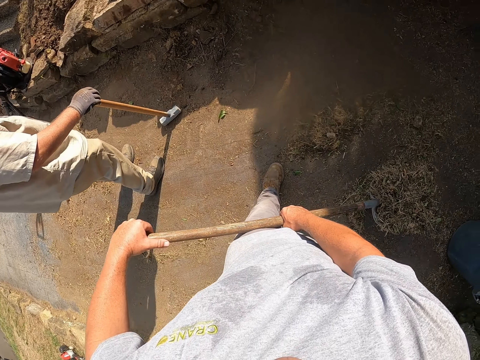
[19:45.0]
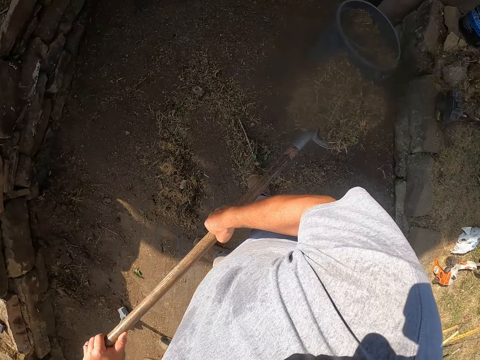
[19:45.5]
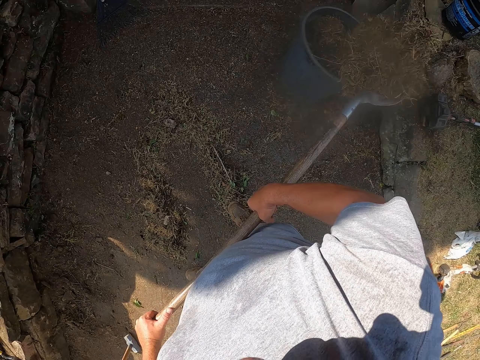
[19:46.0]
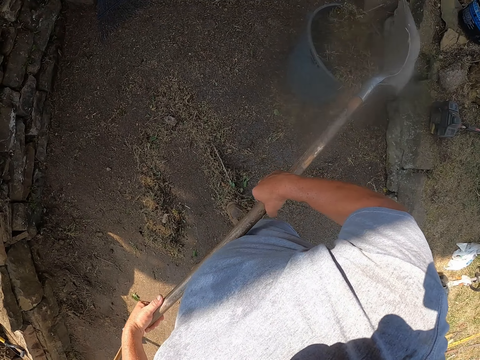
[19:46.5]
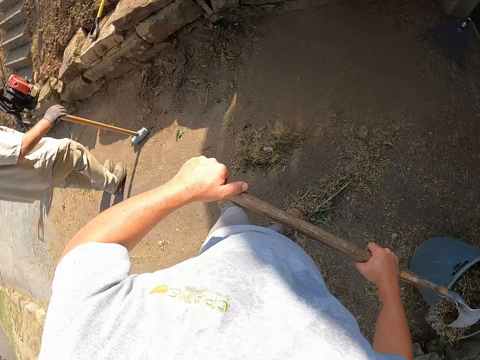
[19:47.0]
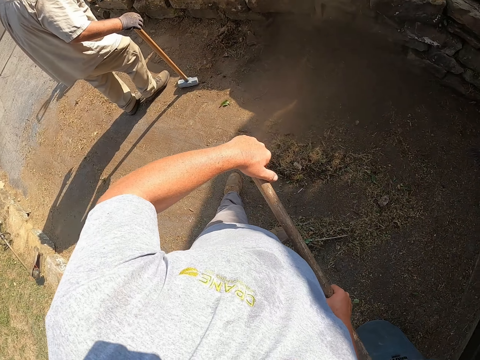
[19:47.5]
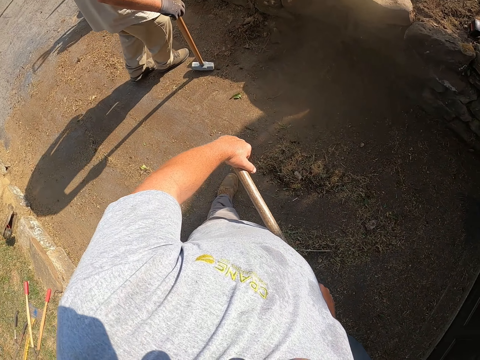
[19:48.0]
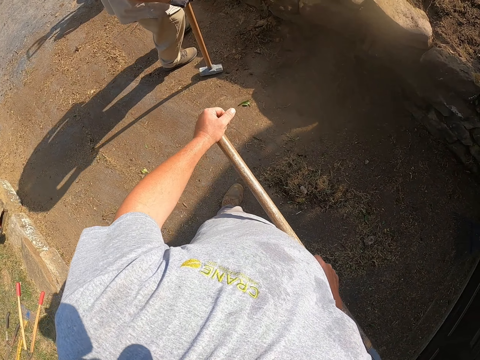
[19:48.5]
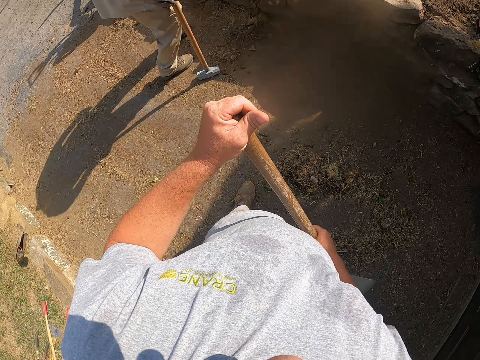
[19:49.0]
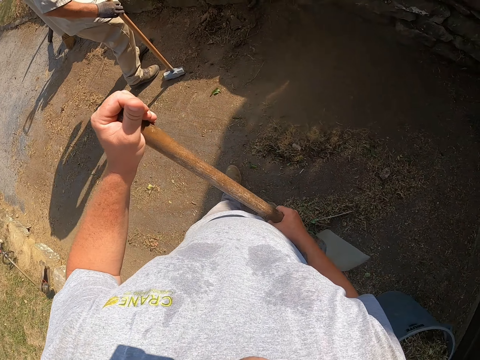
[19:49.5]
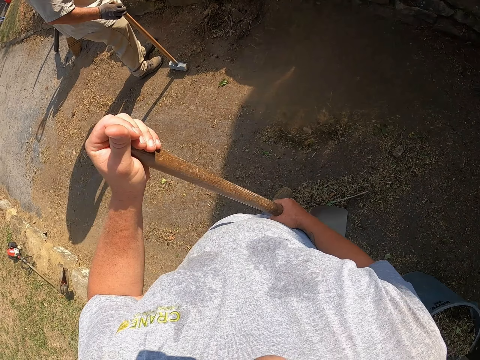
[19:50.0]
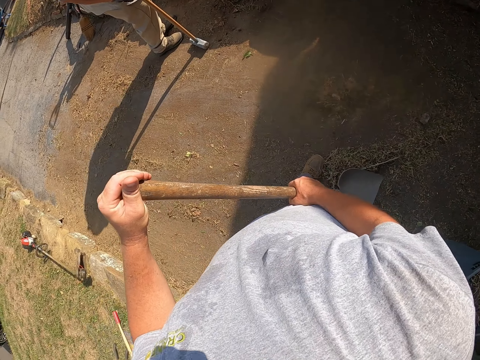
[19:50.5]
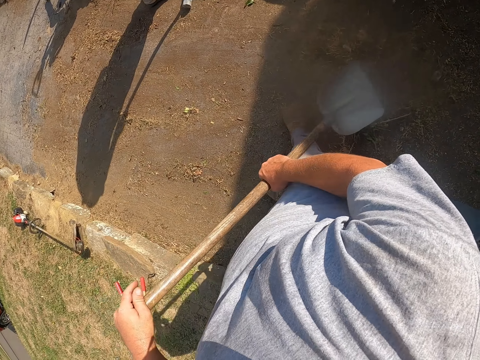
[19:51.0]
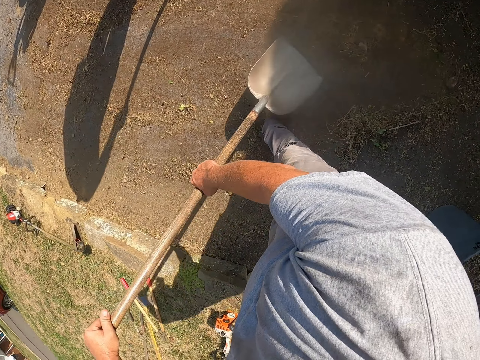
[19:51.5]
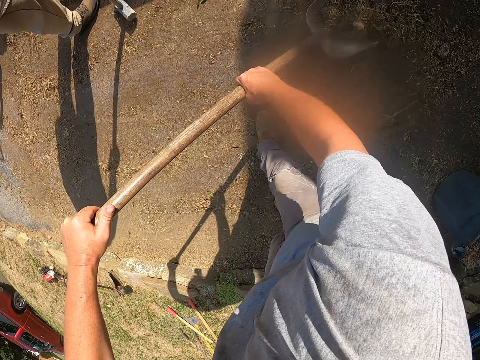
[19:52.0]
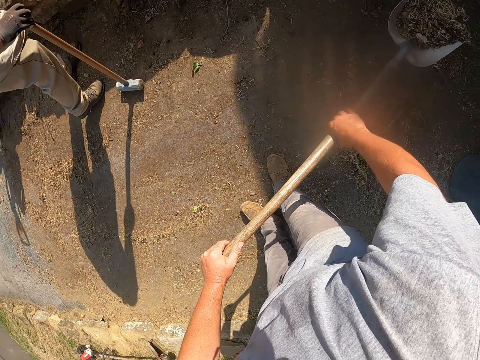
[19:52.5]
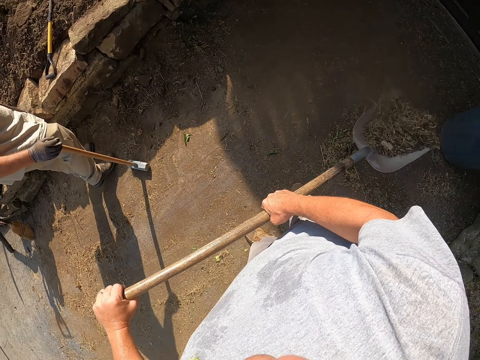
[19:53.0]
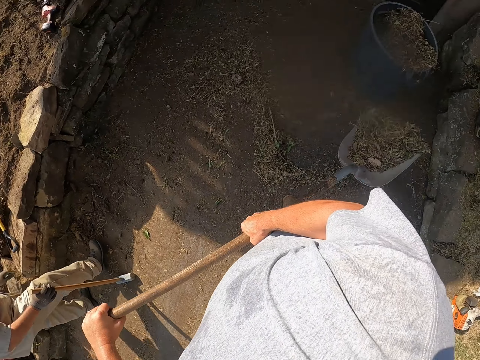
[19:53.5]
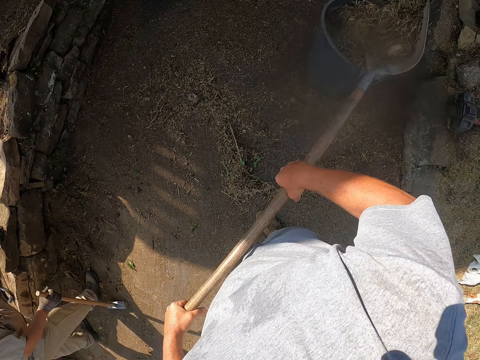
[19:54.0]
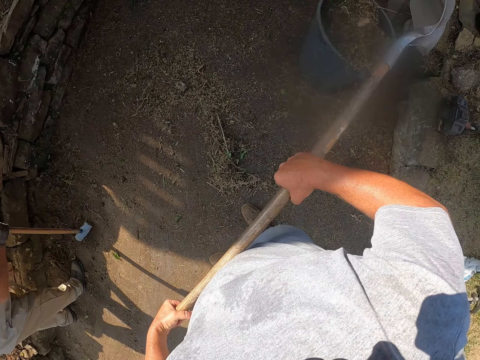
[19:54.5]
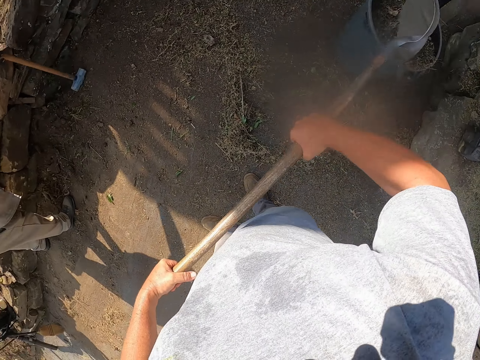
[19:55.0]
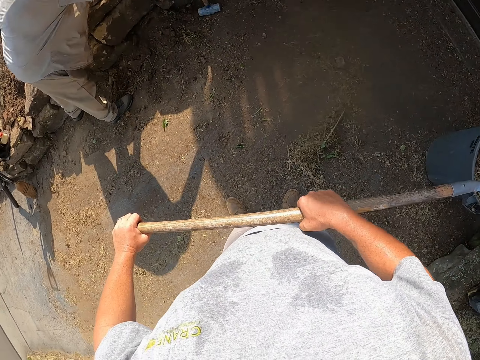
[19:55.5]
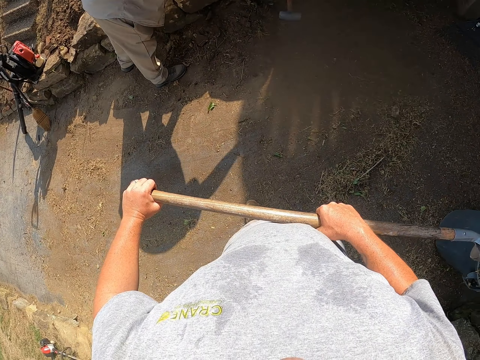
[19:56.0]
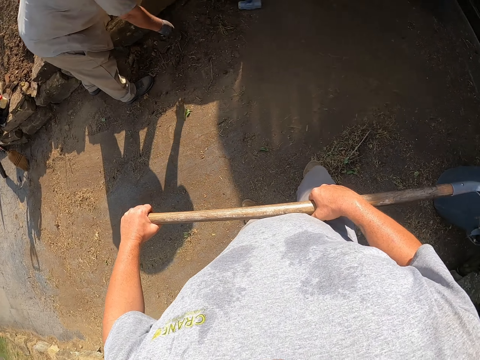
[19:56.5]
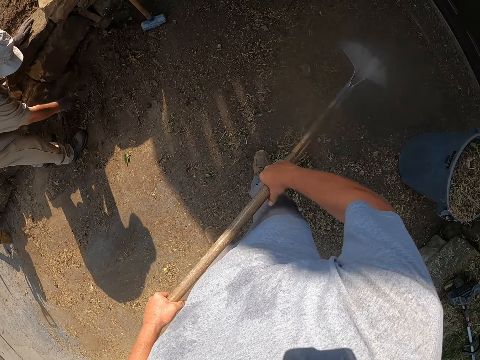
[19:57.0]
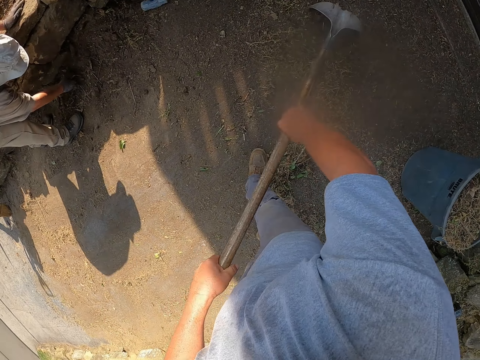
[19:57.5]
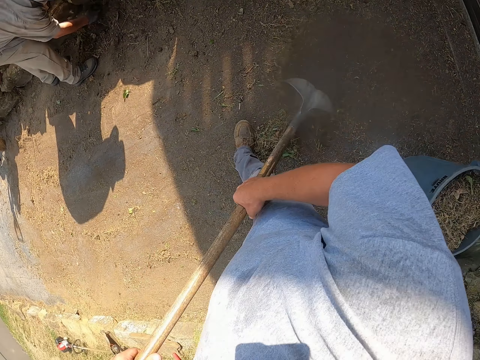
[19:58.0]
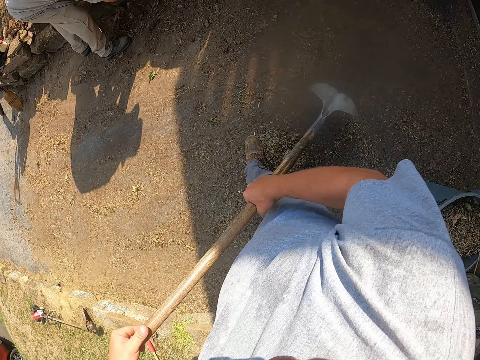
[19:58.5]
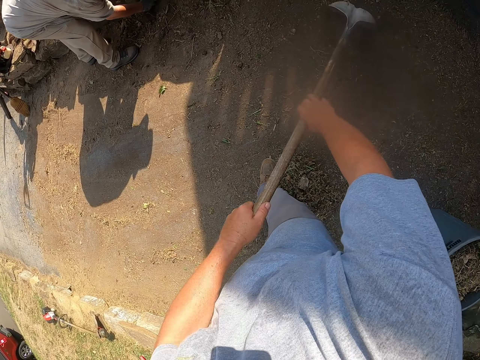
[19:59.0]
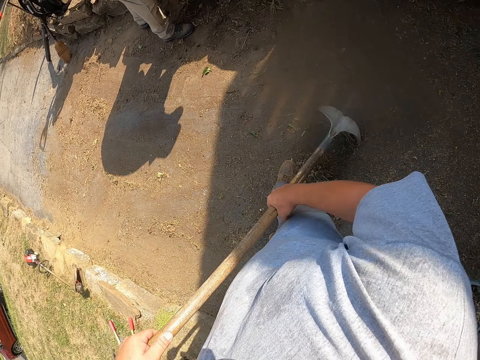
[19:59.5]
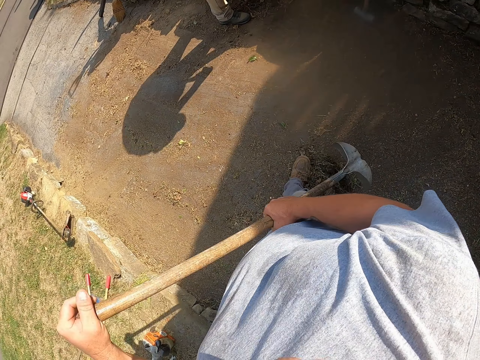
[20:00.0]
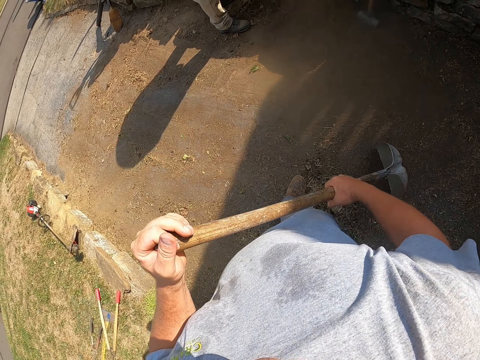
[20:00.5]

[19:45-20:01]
A man looks around a verandah. The camera wearer throws dirt in a dustbin with a shovel. A man walks around the pavement. The camera wearer looks around the verandah. They adjust the shovel on the ground. They scoop the dirt from the ground with the shovel. They throw the dirt in the dustbin with the shovel. The man leans the sledgehammer on the stones. The man puts down the hammer on the ground. The camera wearer assembles the dirt on the ground with the shovel. The man assembles soil on the ground.

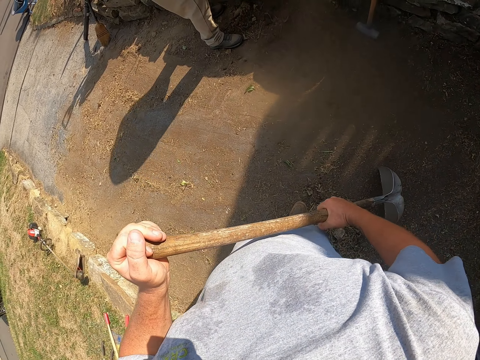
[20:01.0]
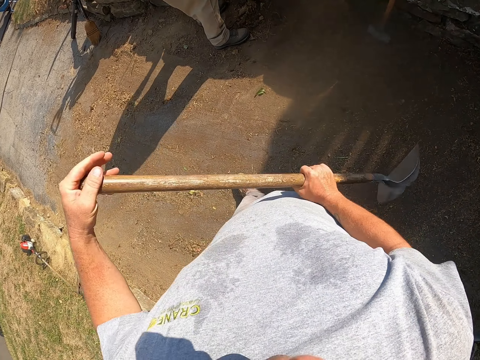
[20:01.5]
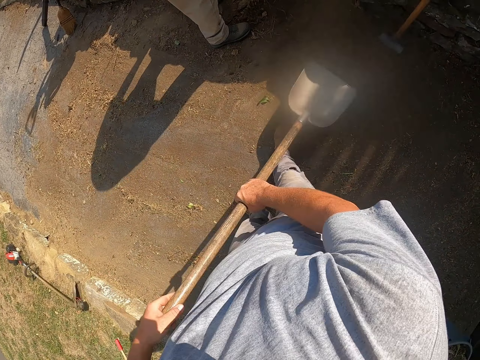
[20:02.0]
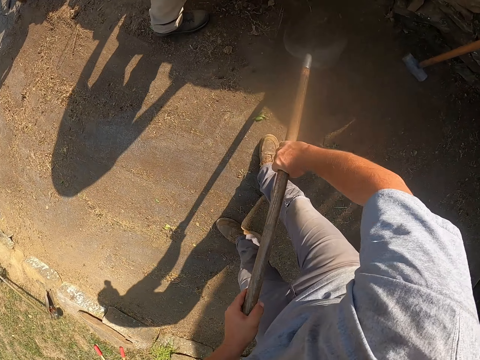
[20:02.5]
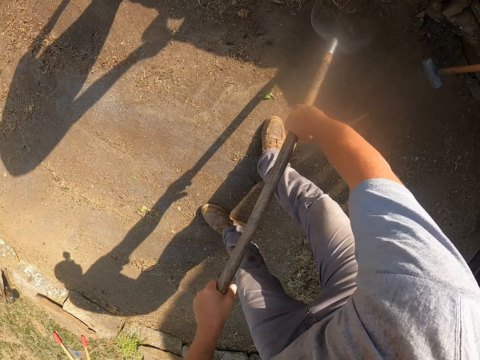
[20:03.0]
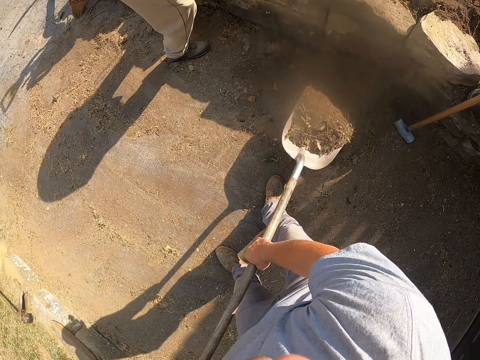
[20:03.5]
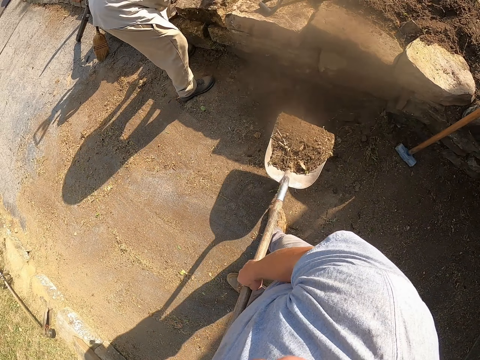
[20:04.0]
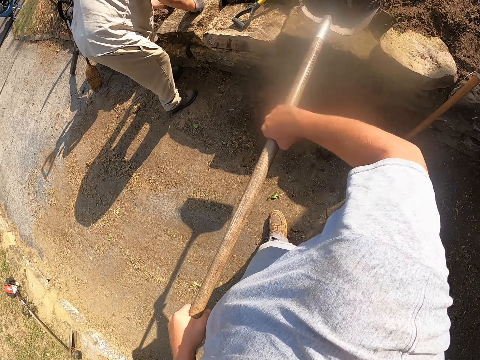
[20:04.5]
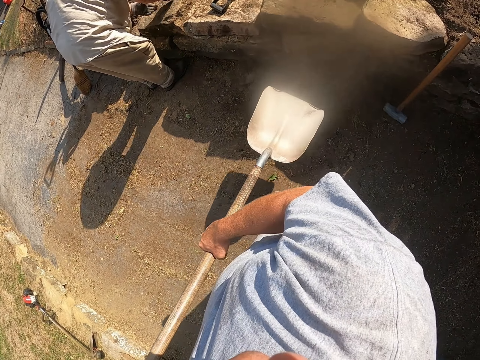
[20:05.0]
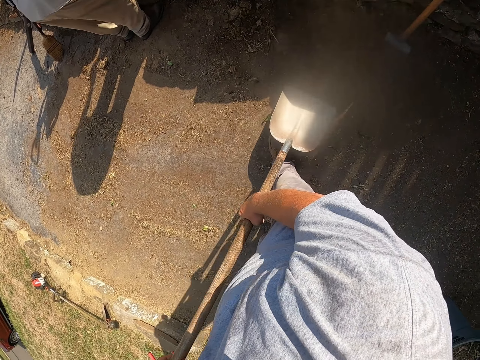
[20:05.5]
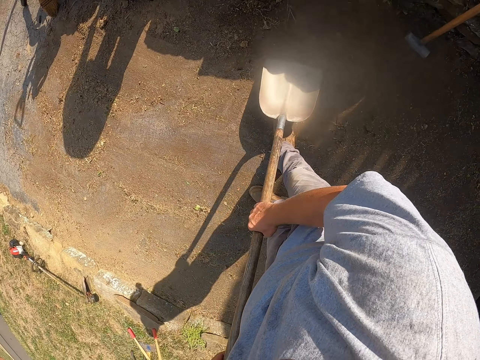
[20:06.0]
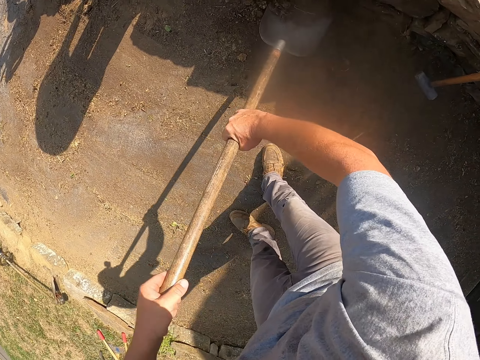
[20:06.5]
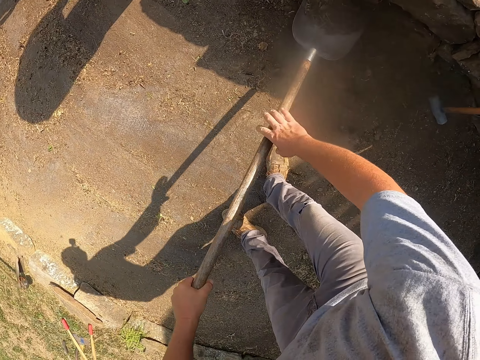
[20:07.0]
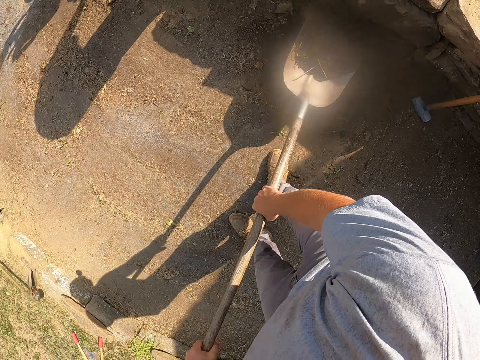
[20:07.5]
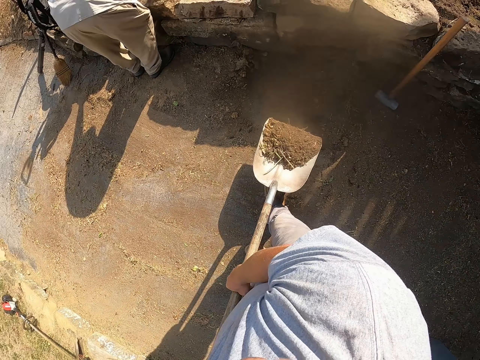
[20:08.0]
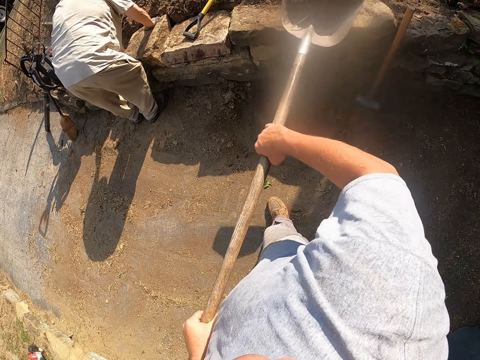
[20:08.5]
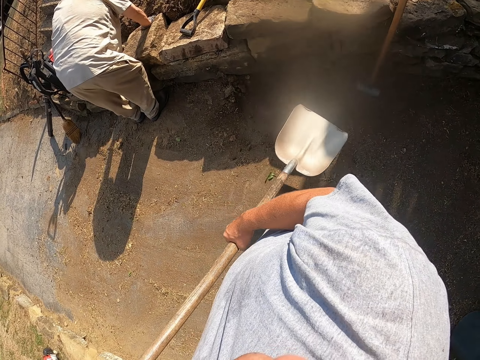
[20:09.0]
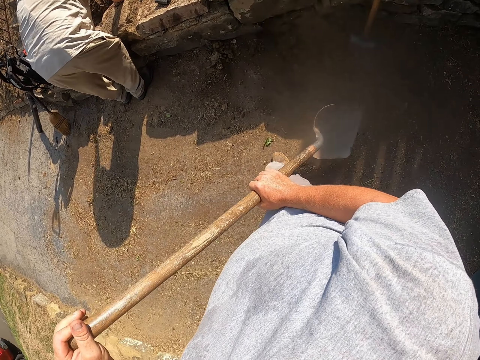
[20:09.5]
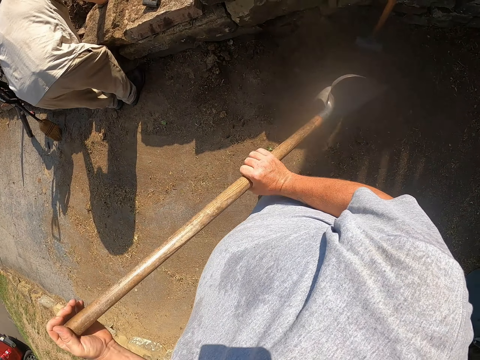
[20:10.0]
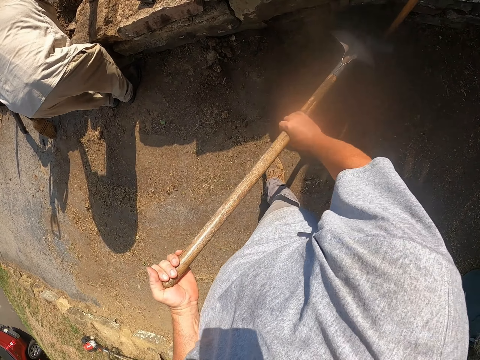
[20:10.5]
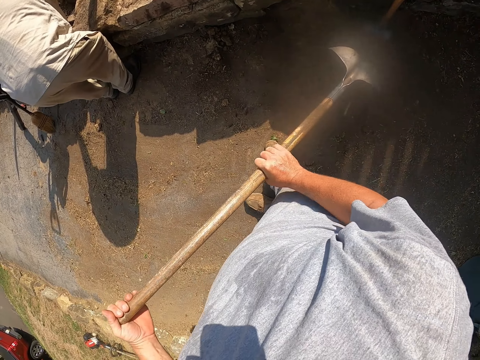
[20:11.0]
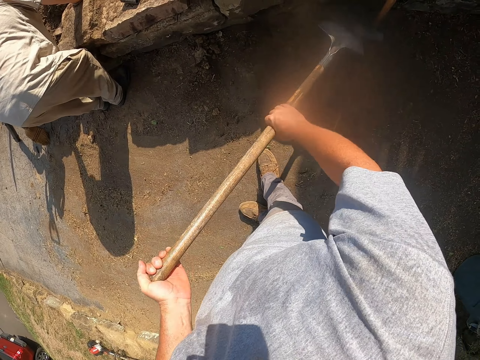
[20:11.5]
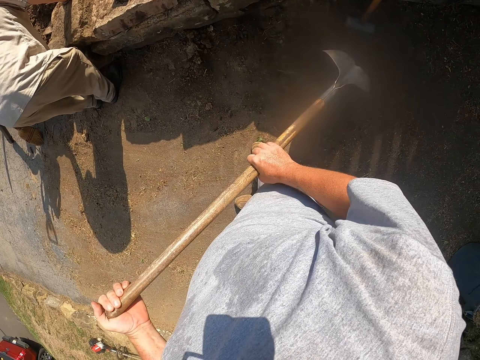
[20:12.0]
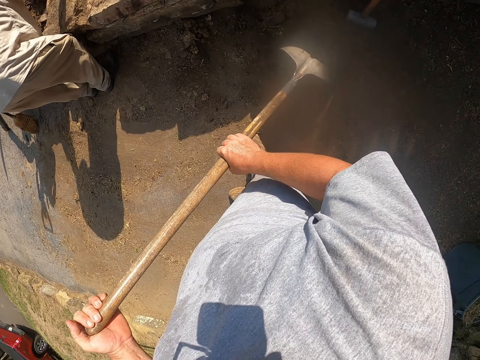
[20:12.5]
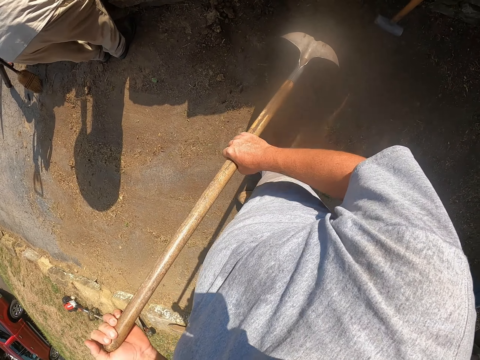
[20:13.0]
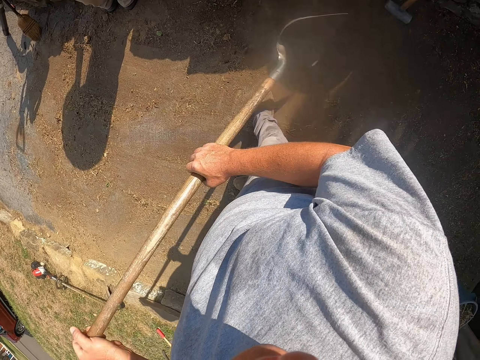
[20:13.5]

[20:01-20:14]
The camera wearer looks around a verandah. They scoop soil from the ground with a shovel. They throw the soil on the ground with the shovel. They scoop the soil from the ground with the shovel. They throw the soil on the ground with the shovel. A man moves a block on the ground. The camera wearer assembles the soil on the ground with the shovel.
